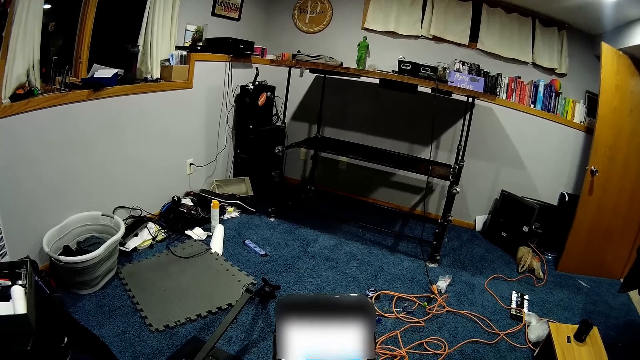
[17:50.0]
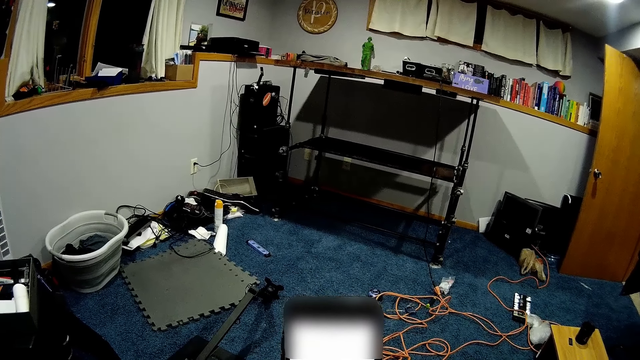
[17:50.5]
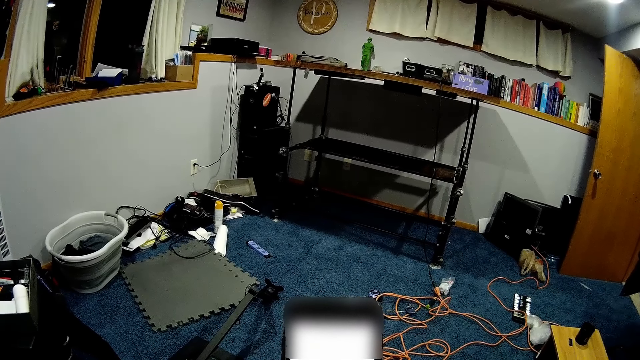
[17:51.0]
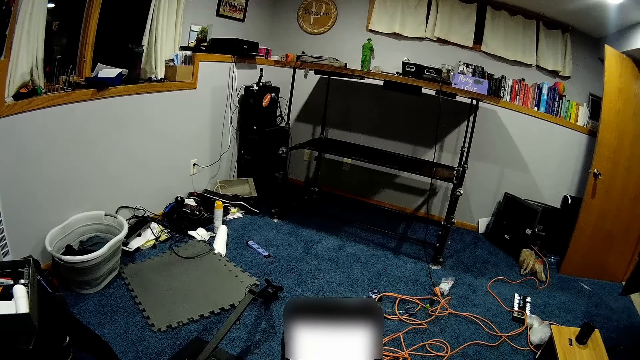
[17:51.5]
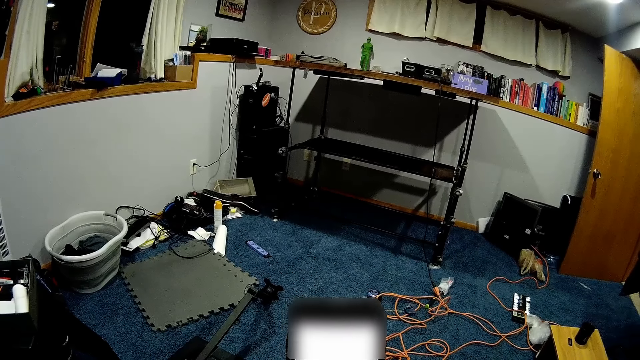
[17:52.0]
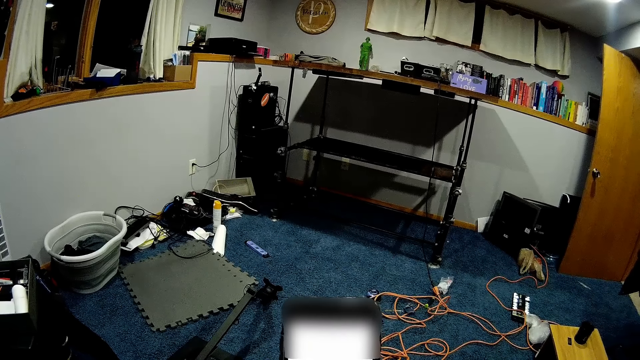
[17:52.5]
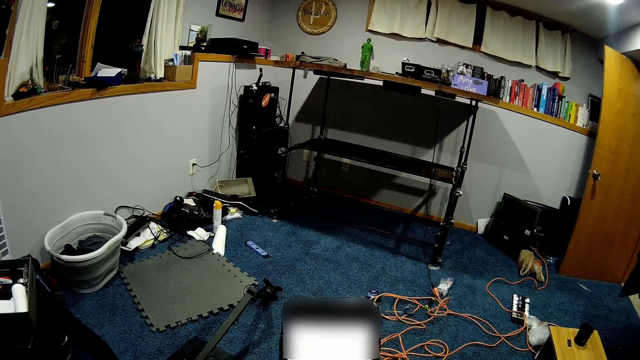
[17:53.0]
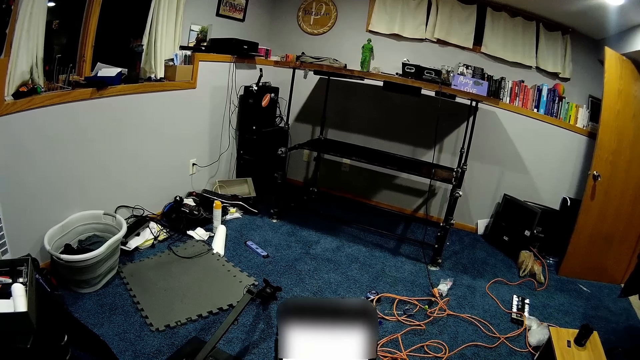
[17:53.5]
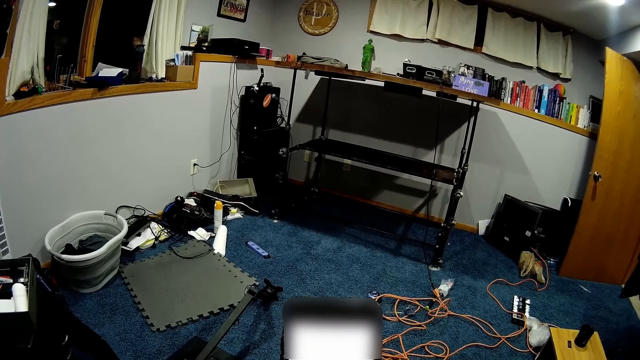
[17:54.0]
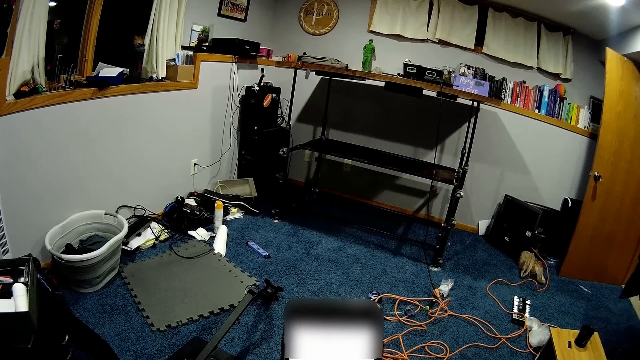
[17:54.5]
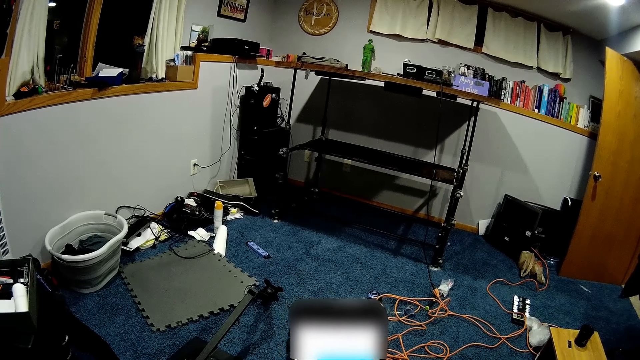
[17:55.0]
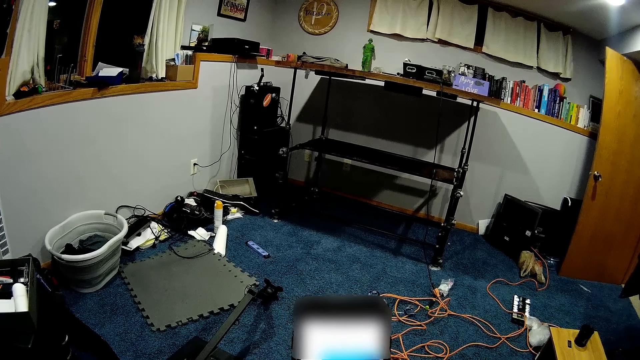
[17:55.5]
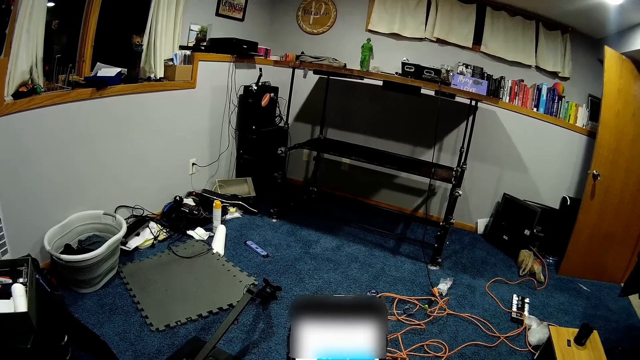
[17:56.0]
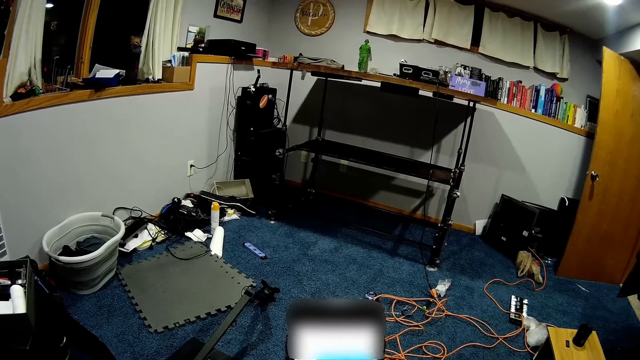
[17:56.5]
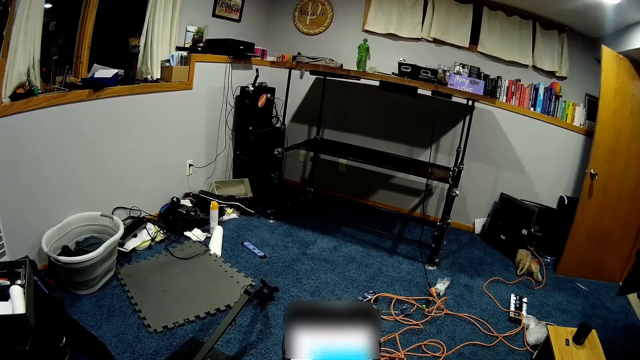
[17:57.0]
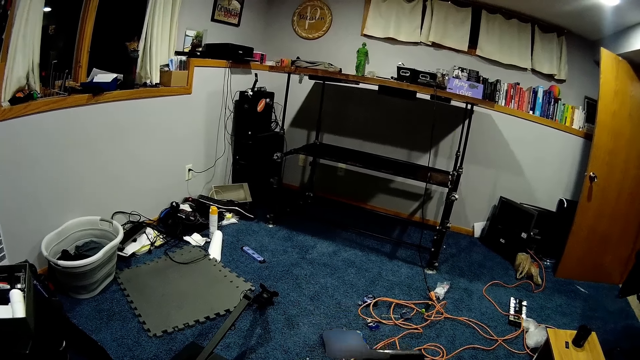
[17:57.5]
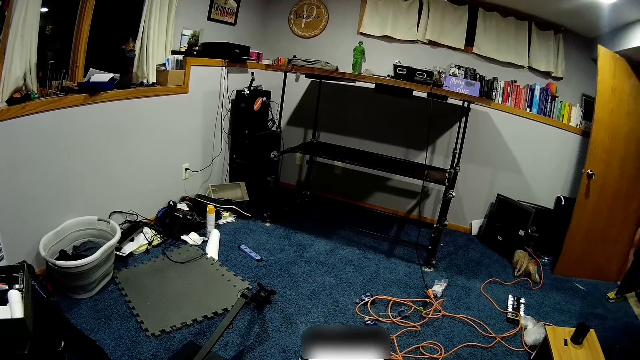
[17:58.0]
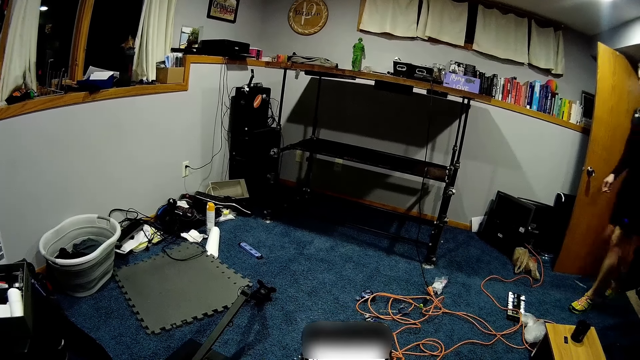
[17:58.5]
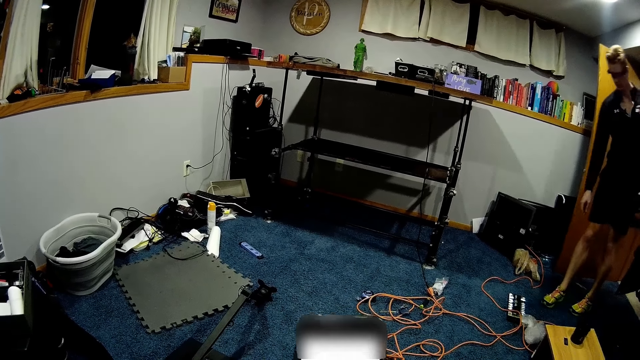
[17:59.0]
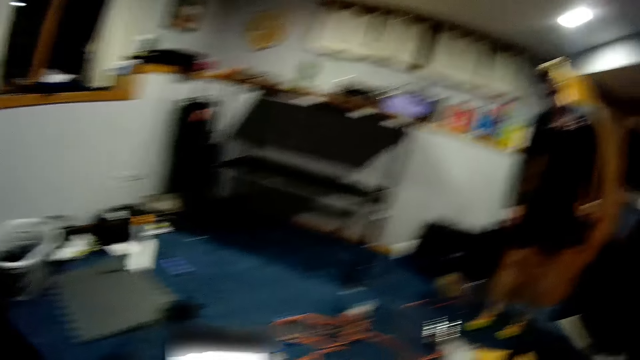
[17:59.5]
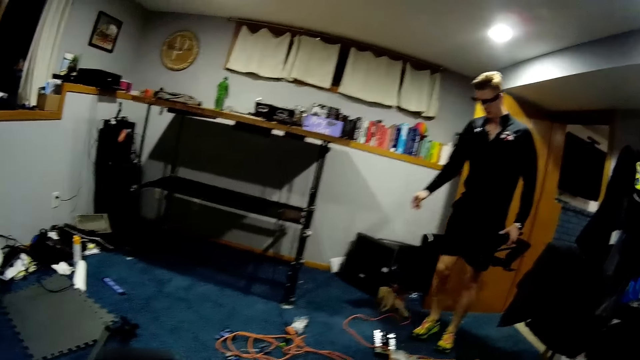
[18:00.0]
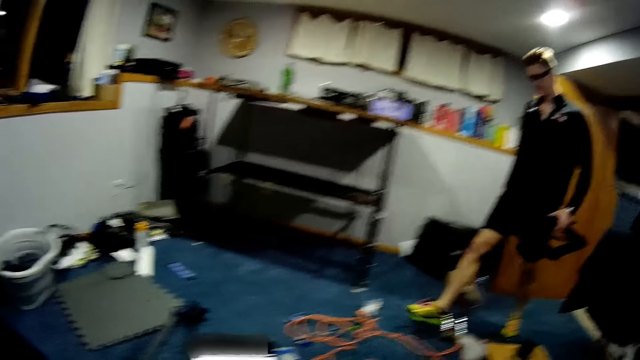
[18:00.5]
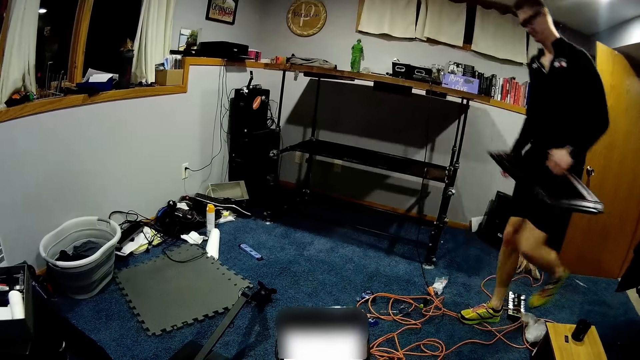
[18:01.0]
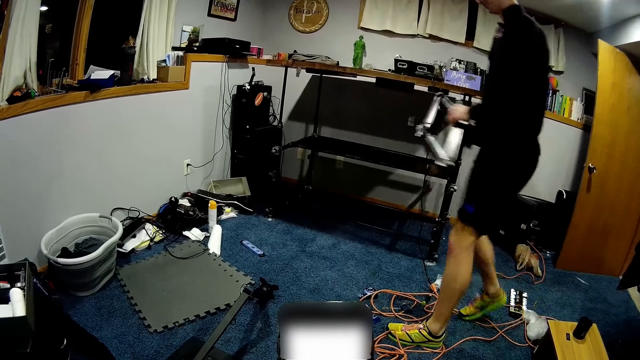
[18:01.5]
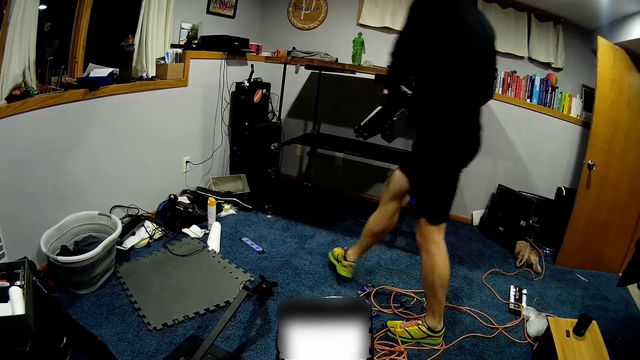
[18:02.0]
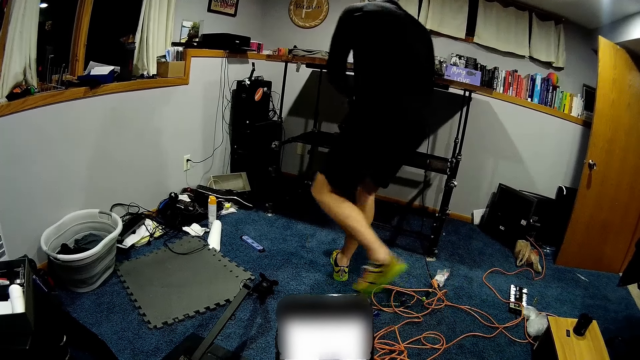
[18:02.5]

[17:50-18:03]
A man walks in the workshop. The man carries a scissor lift jack in his left hand.

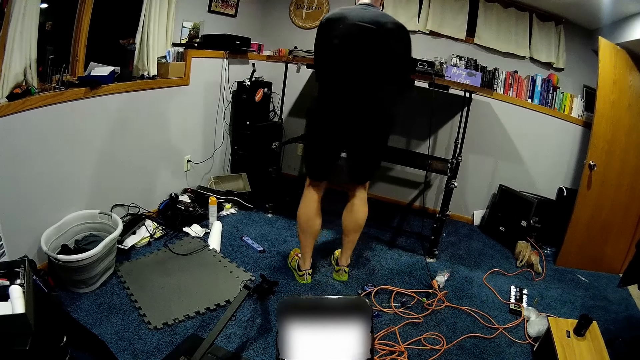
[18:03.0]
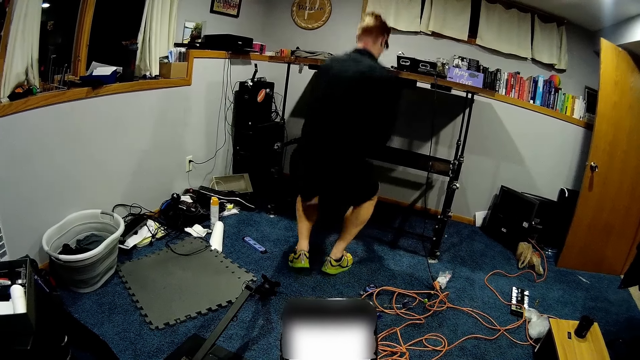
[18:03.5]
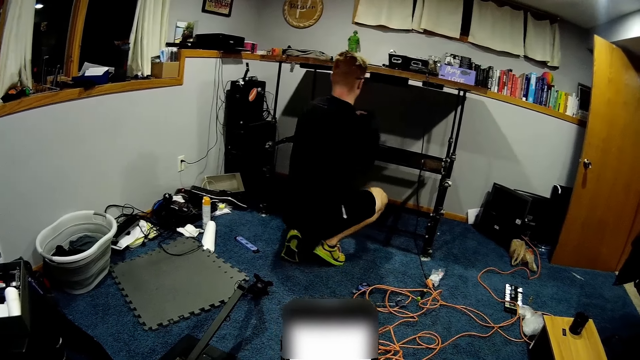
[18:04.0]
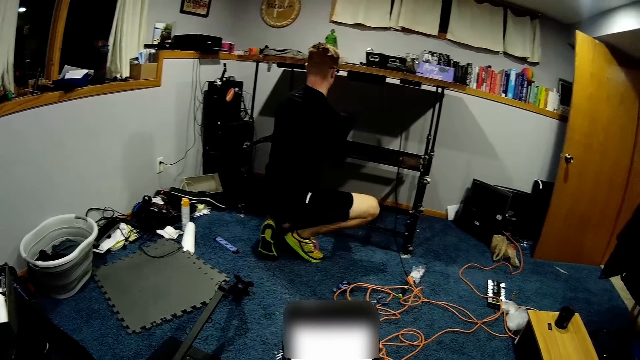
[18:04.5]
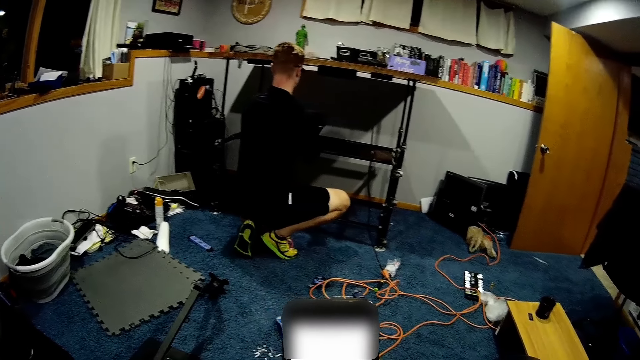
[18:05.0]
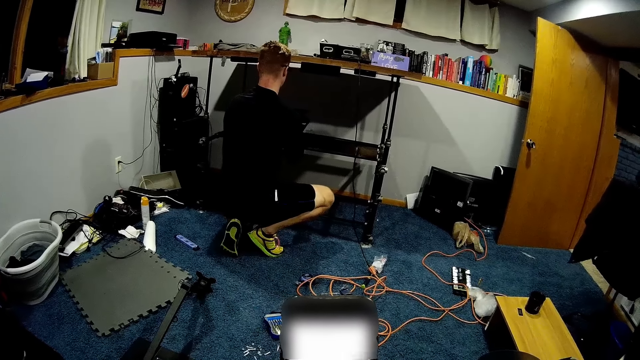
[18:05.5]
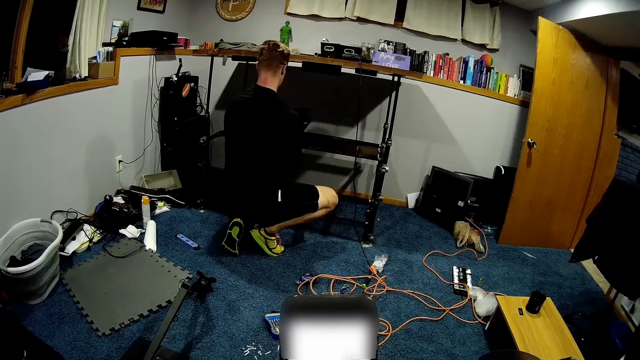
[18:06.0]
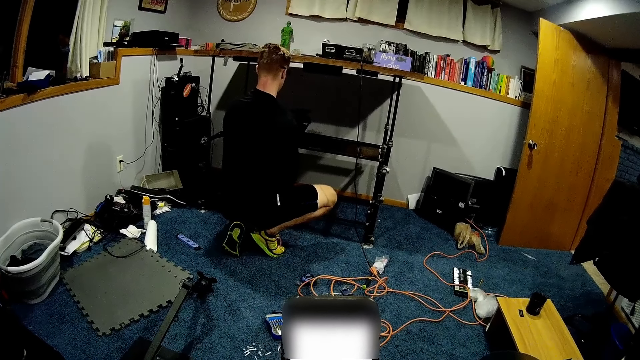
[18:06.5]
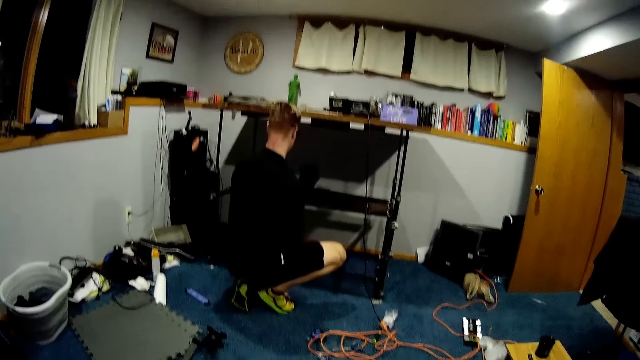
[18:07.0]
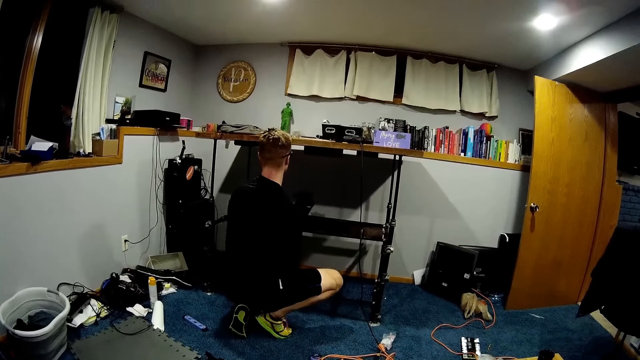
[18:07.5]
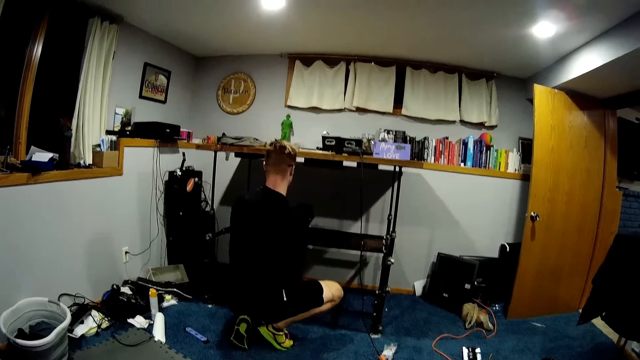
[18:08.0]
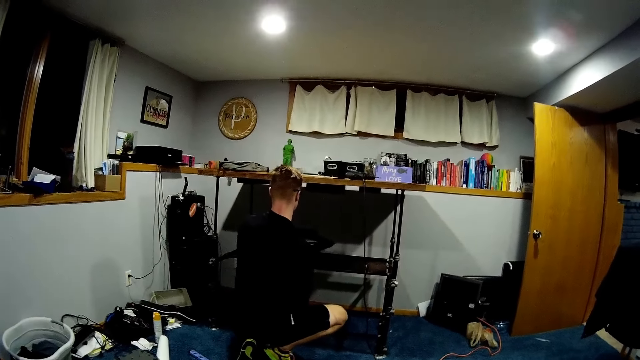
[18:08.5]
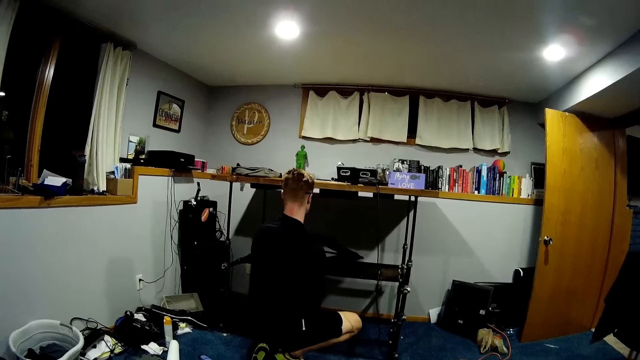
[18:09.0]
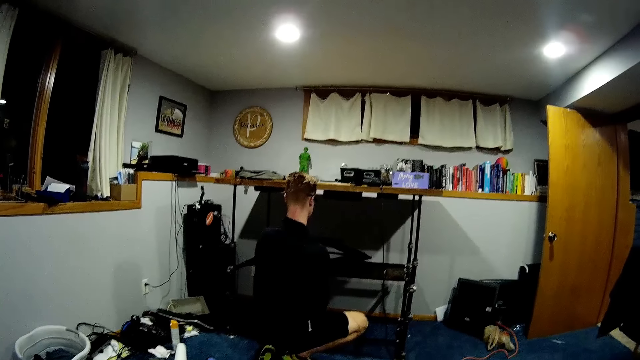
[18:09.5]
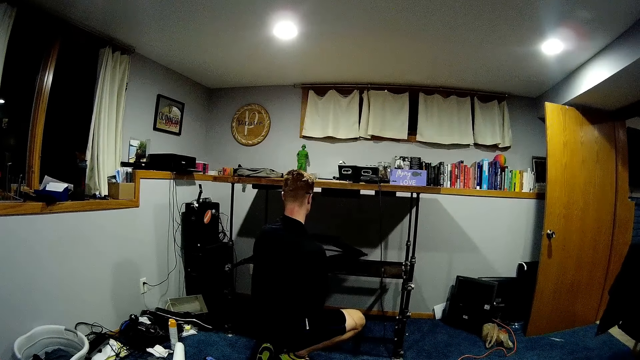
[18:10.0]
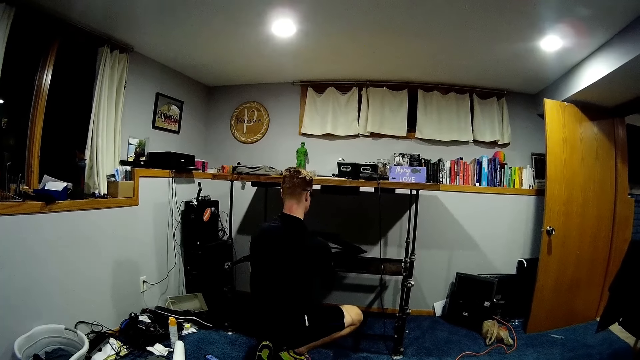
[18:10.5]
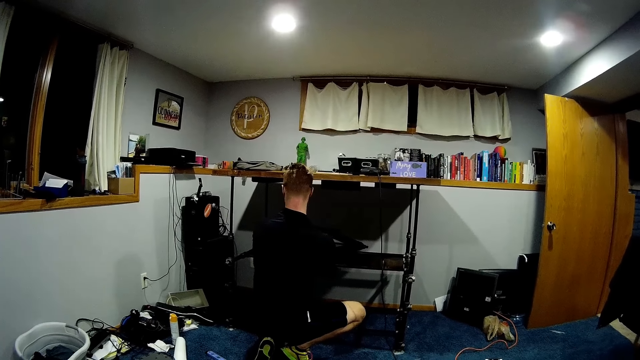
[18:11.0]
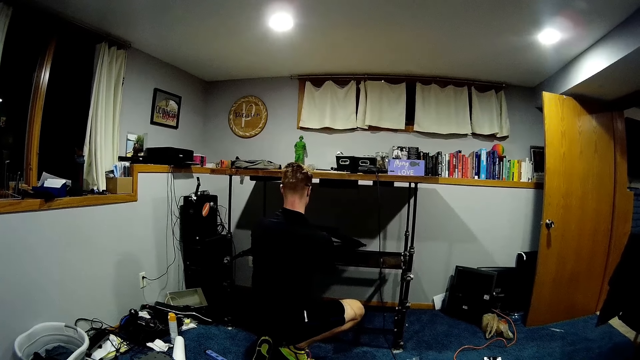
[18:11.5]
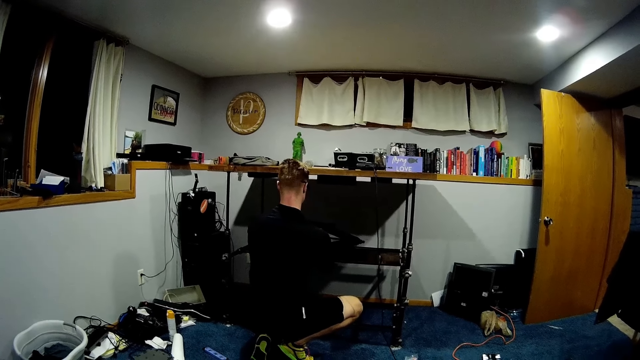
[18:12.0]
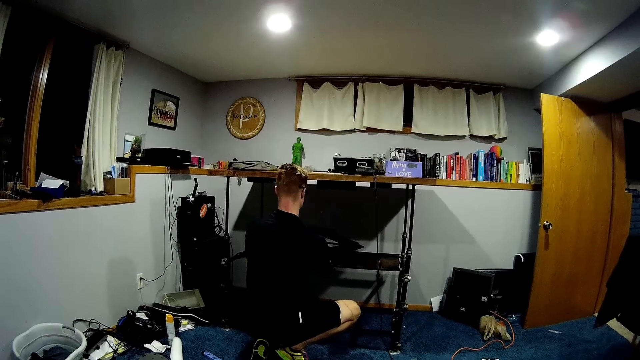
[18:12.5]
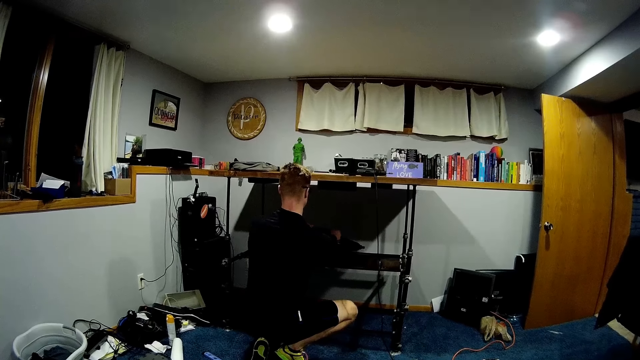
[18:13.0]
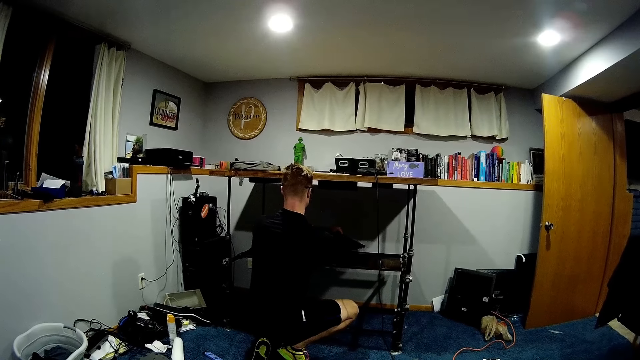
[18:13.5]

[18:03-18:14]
A man drops the scissor lift jack in his left hand on the wooden slab in the table. The camera wearer interacts with the man. The man moves the scissor lift jack on the wooden slab in the table with both hands.
